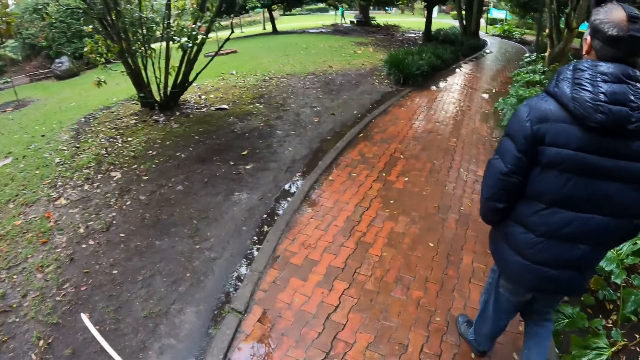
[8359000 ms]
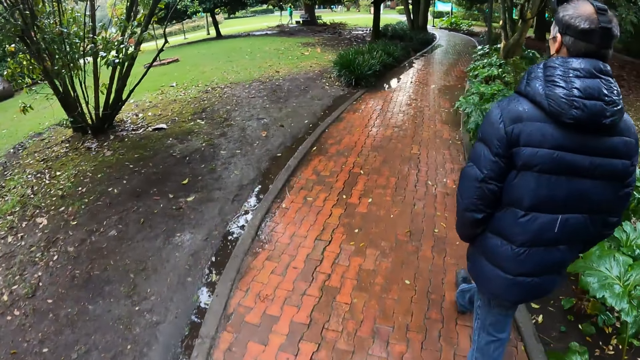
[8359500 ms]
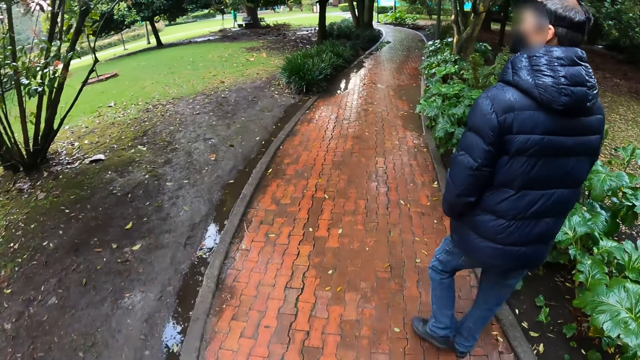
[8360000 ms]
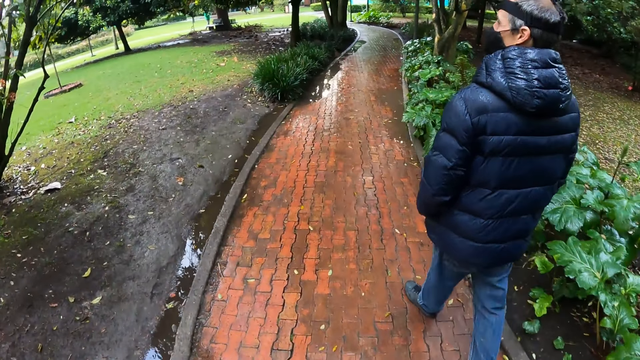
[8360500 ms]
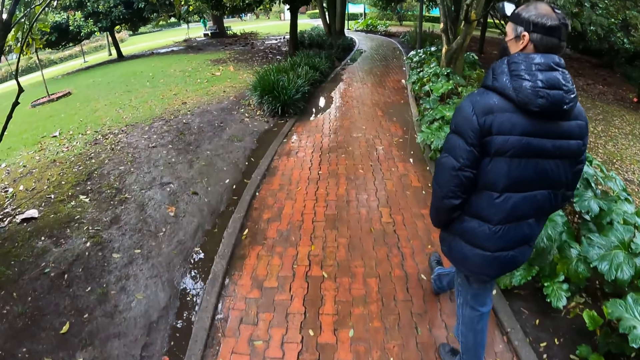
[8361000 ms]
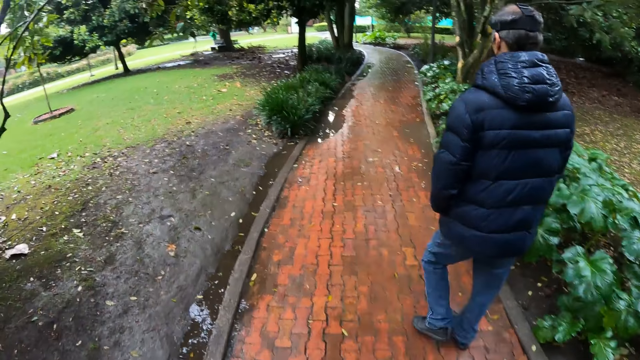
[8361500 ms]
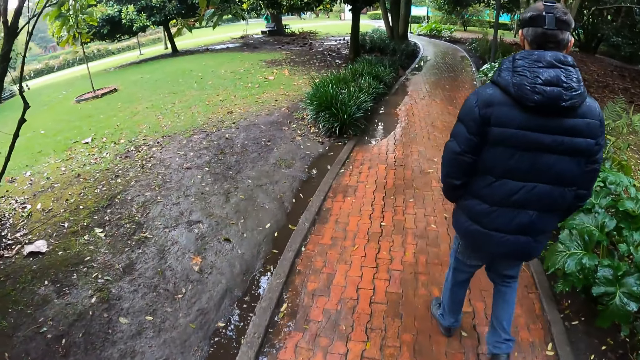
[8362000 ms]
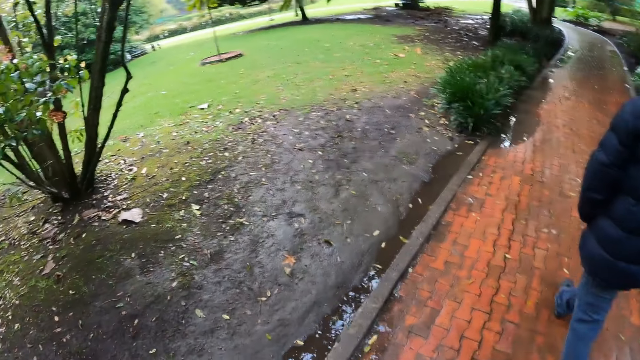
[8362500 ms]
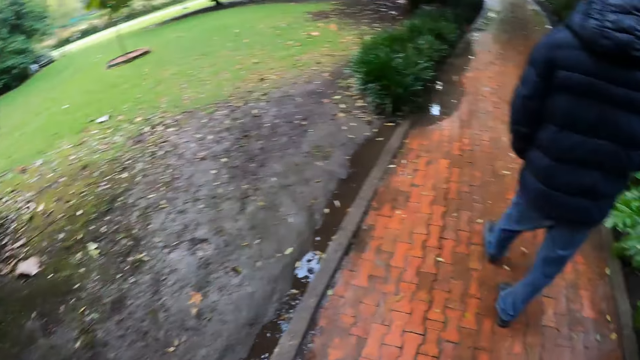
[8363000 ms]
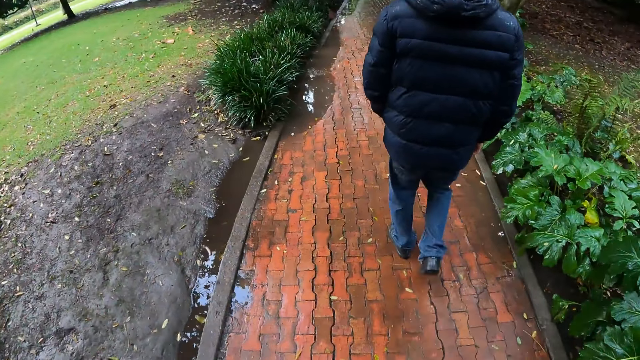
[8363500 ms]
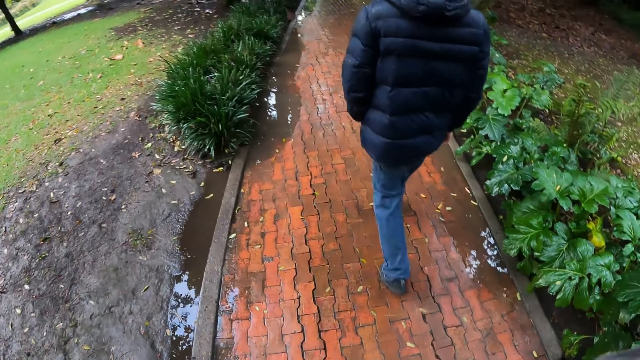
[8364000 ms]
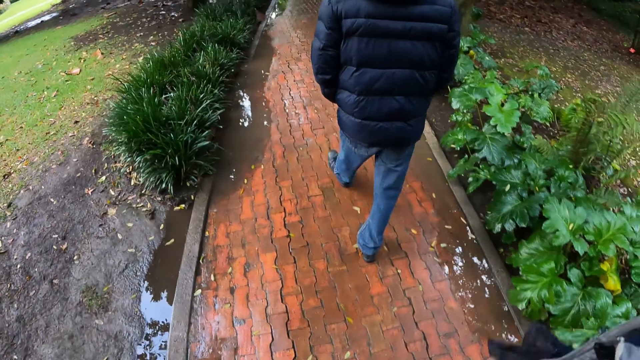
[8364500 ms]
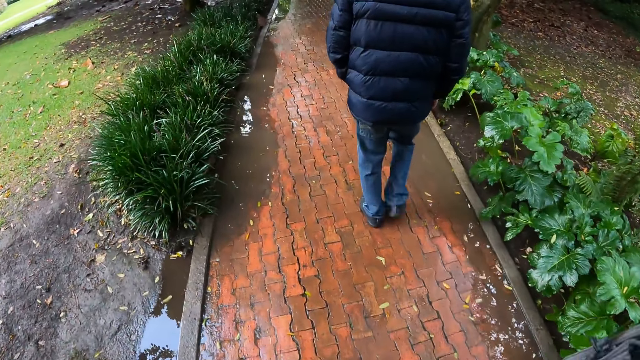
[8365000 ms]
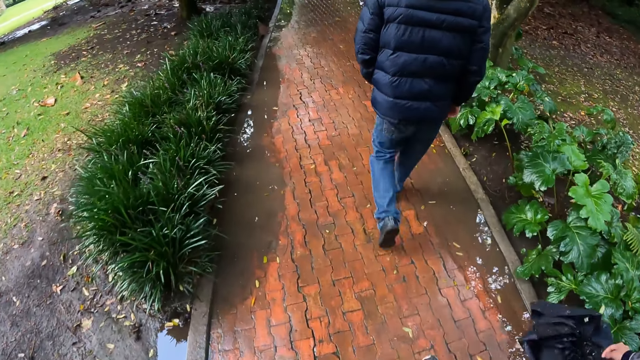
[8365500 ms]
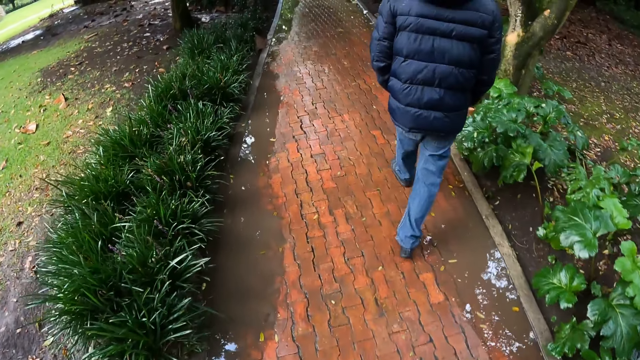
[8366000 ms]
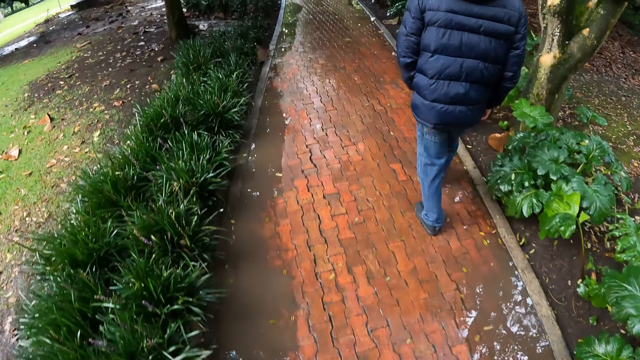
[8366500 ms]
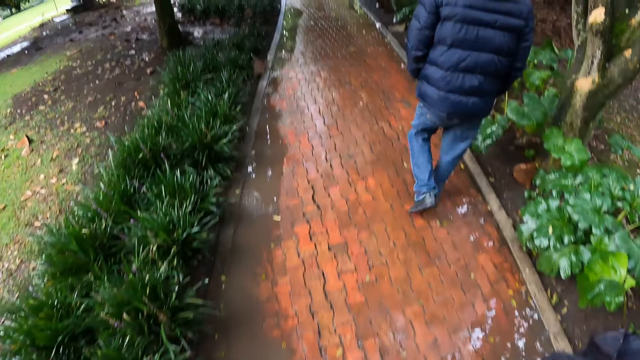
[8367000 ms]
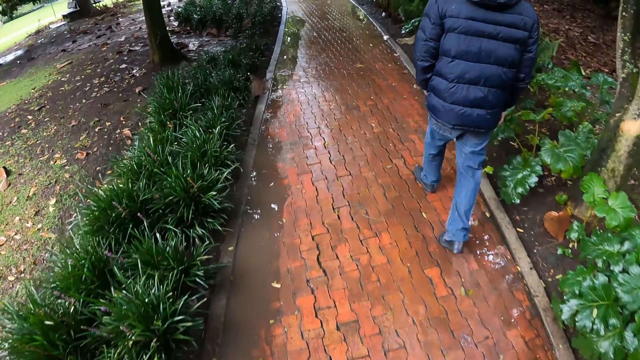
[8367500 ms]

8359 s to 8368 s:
A woman walks around.

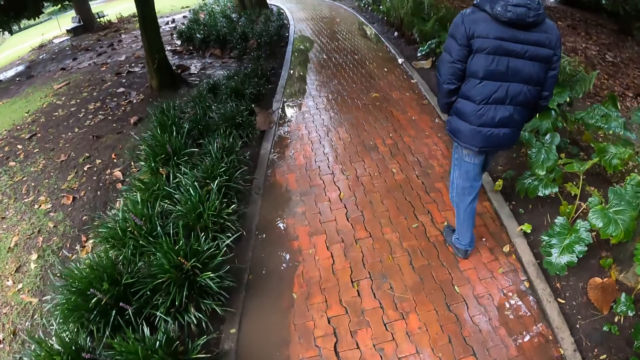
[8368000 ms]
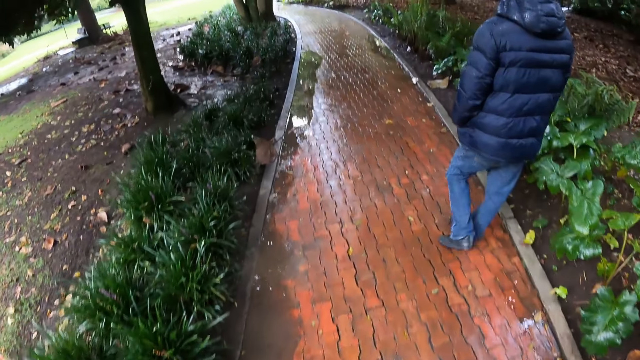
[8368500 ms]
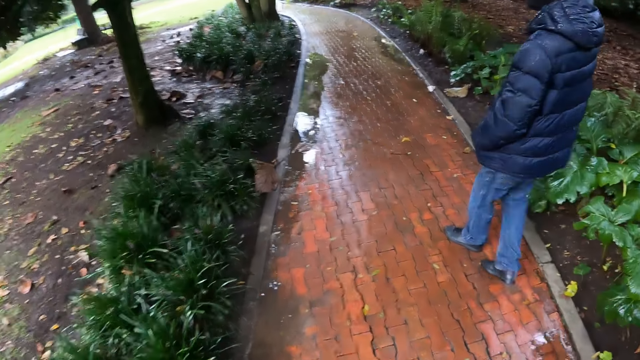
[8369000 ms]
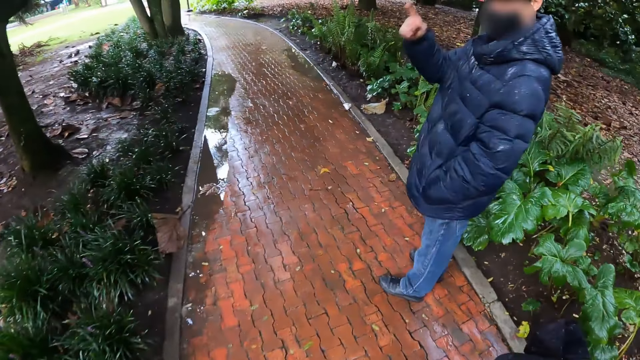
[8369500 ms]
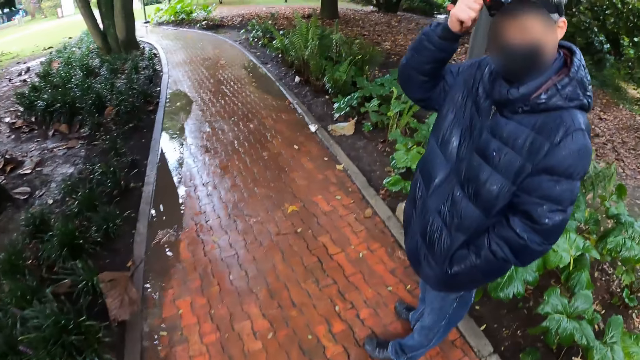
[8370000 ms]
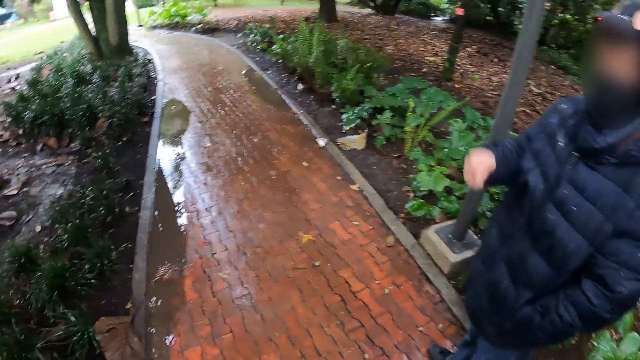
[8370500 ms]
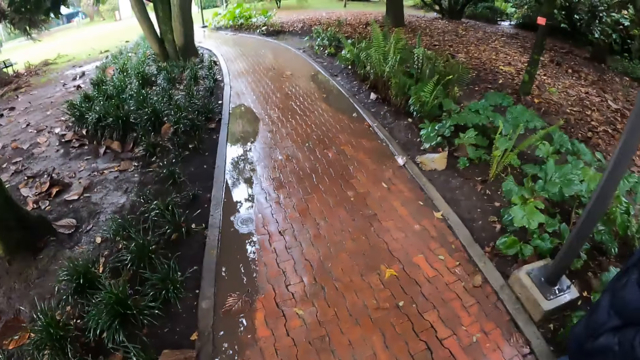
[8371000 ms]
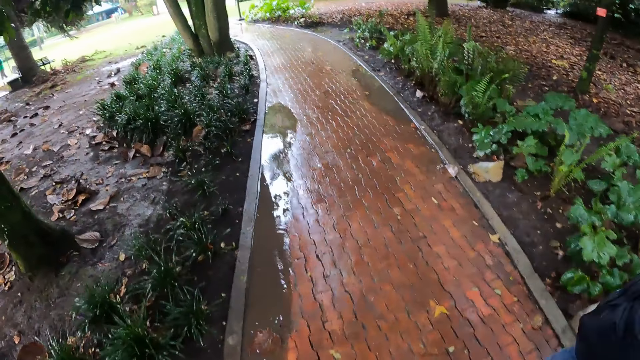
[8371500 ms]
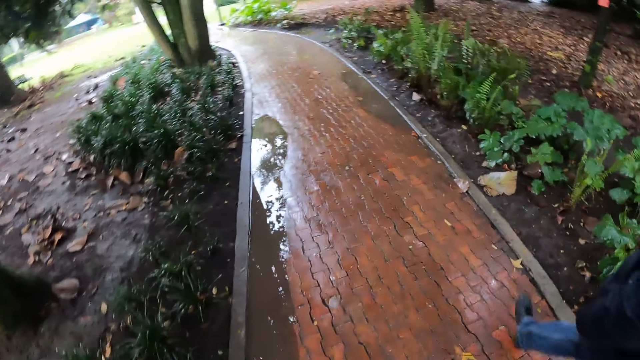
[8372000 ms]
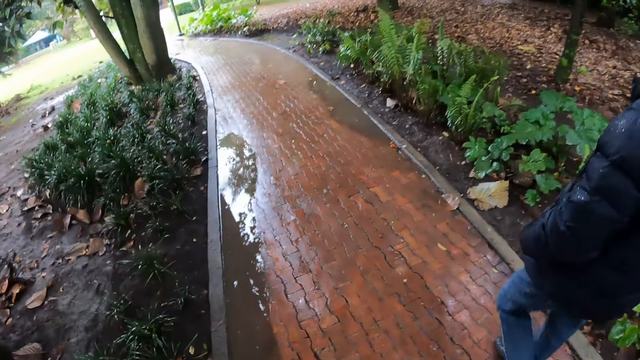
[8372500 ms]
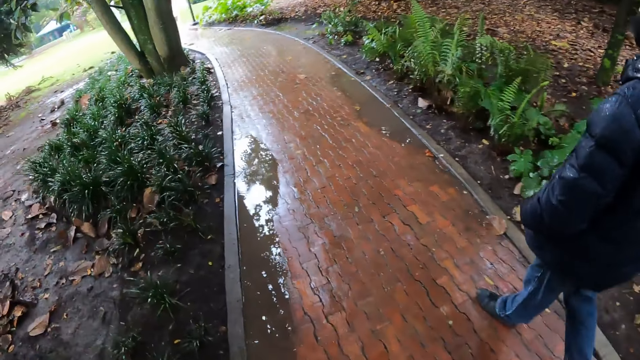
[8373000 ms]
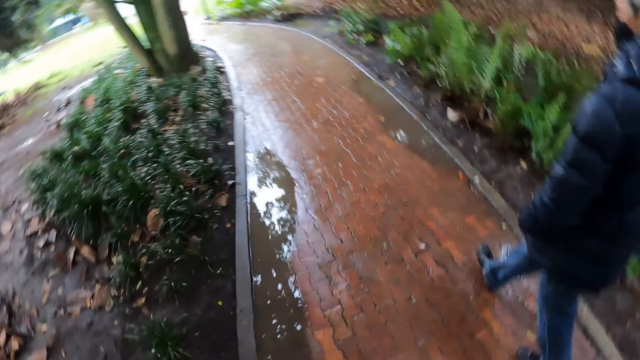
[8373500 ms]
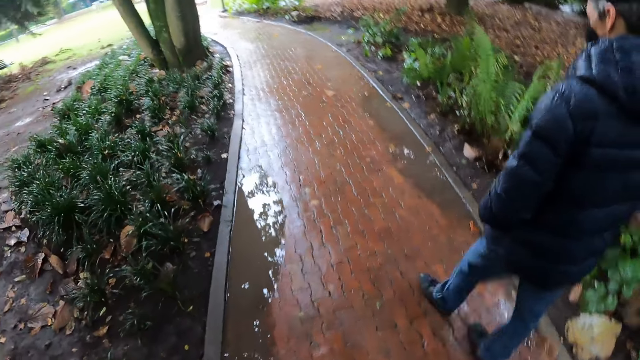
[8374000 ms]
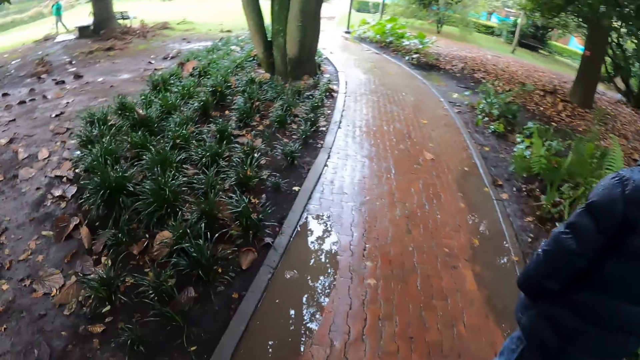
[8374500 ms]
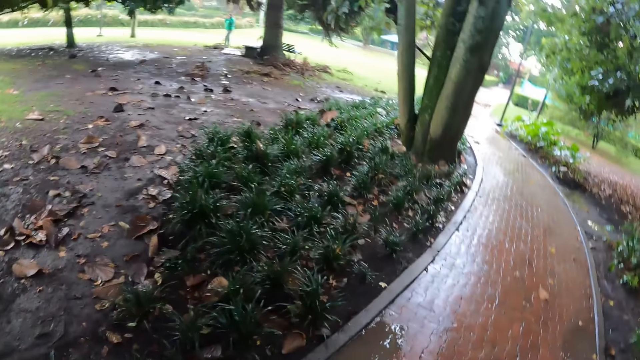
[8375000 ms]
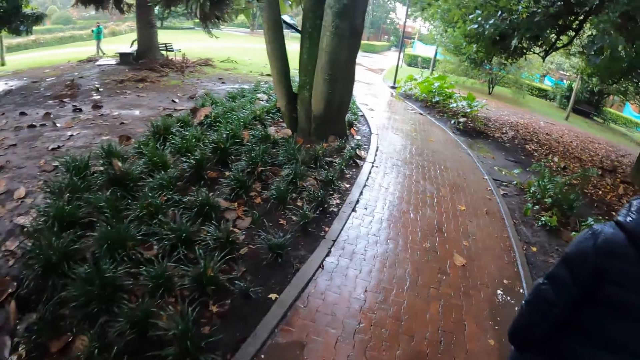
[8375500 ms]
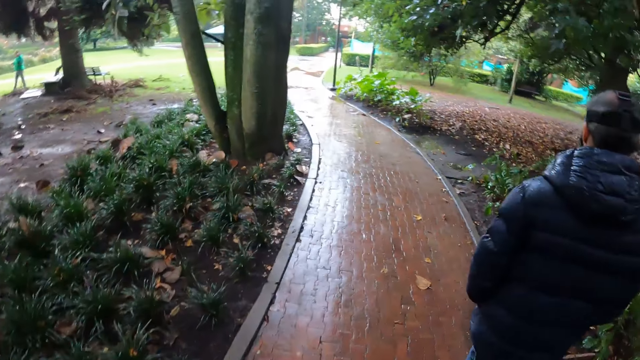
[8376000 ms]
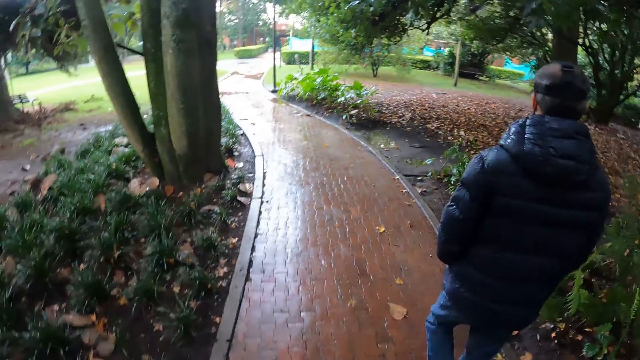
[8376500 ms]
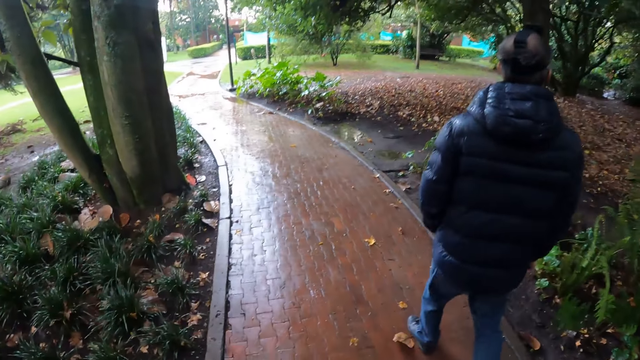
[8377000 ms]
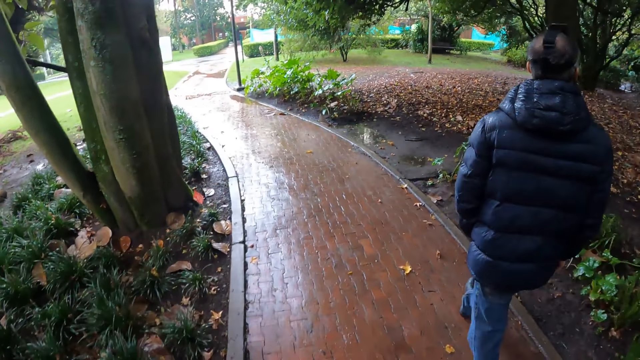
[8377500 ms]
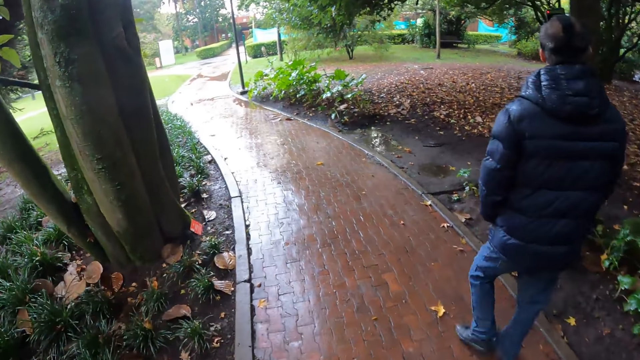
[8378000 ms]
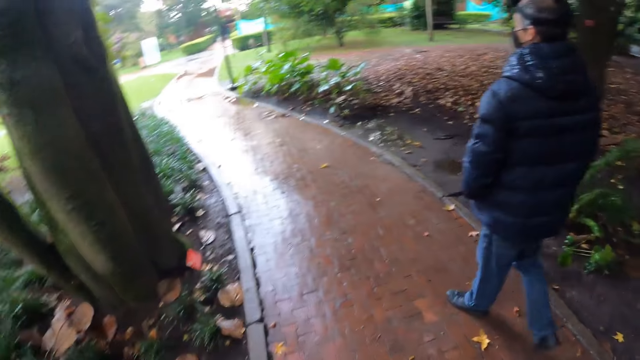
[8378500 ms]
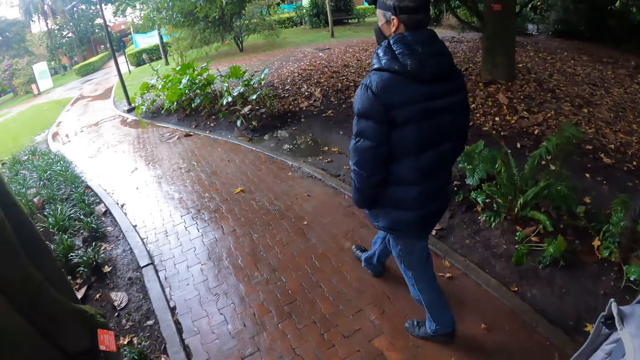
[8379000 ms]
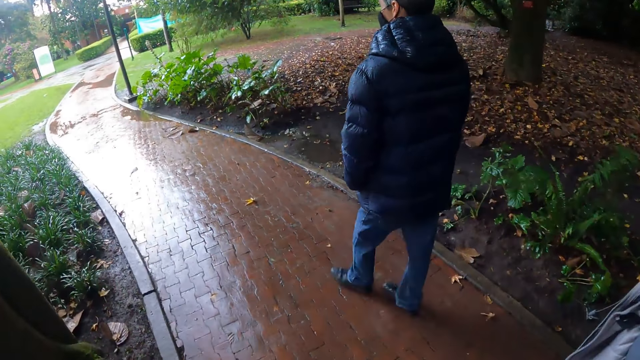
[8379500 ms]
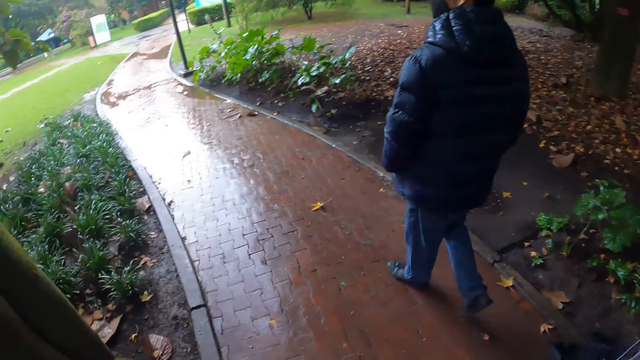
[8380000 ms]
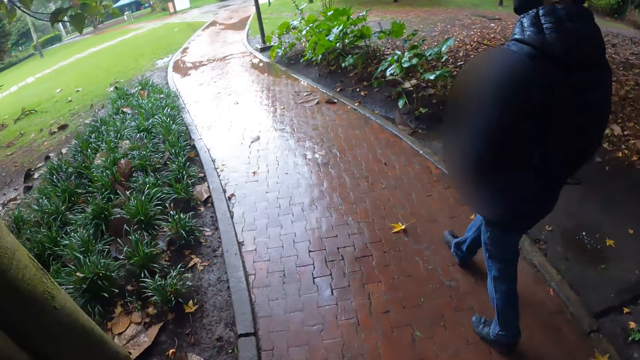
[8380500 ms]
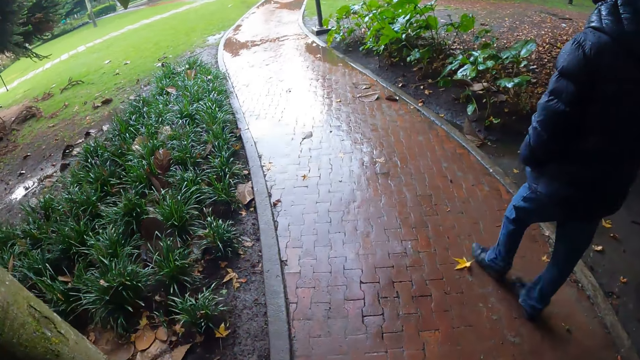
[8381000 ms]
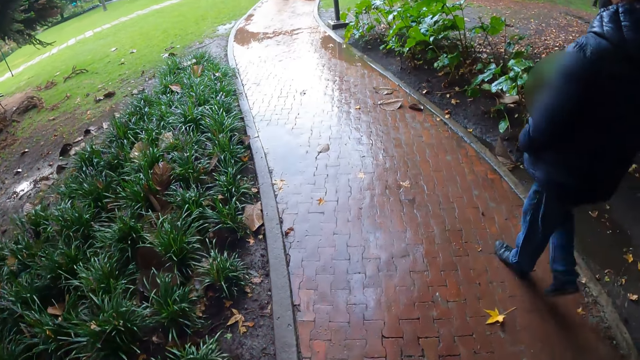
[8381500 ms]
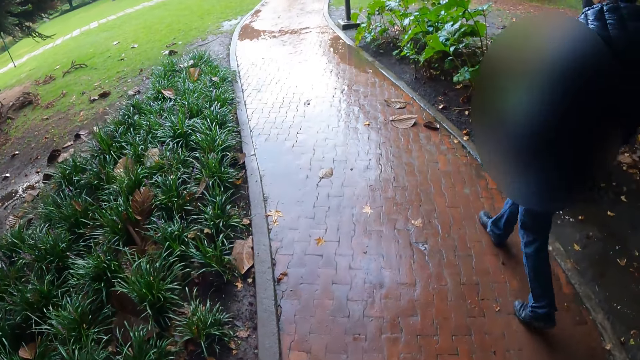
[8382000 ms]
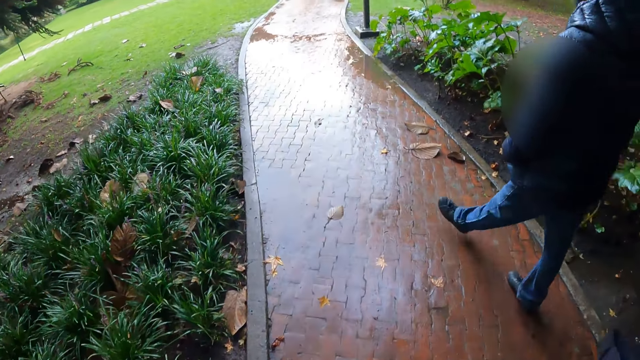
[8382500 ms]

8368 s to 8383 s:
A man points at his camera. The man touches the camera on his head. The man walks around and walks close to the camera wearer. A woman walks close to the camera wearer.
